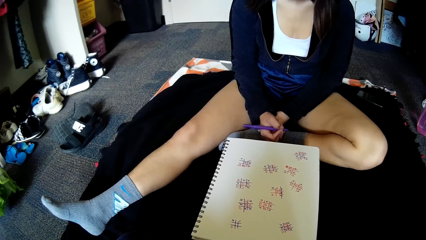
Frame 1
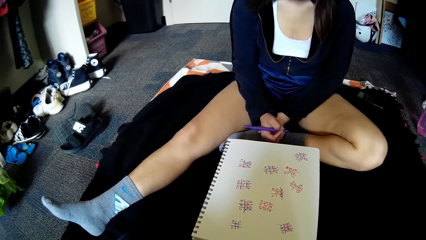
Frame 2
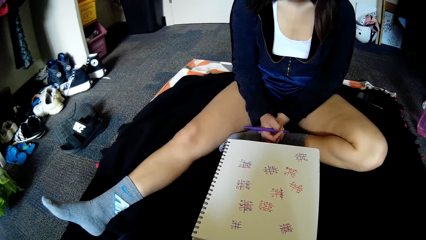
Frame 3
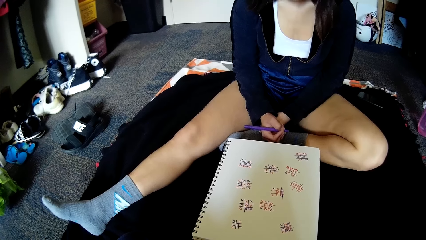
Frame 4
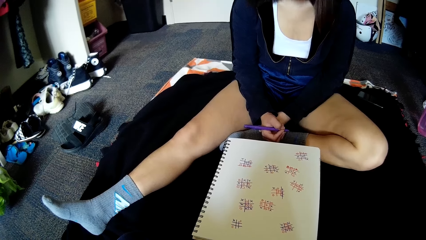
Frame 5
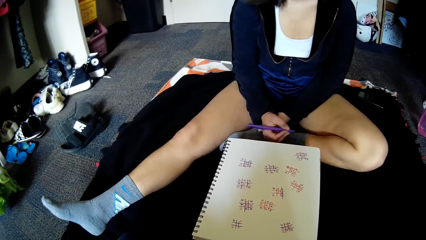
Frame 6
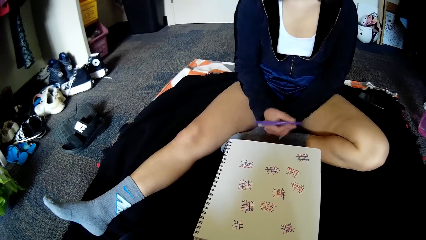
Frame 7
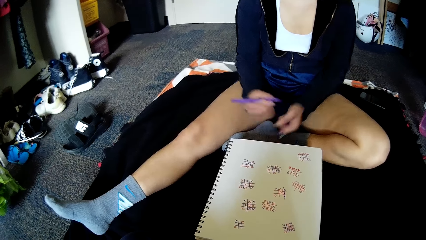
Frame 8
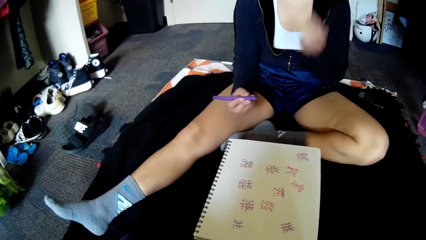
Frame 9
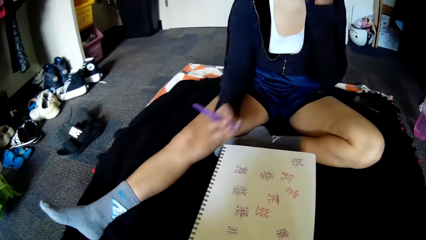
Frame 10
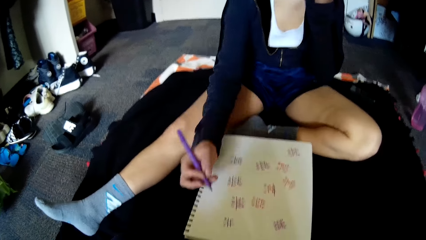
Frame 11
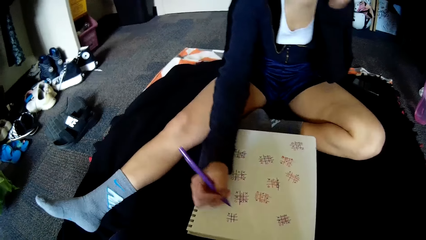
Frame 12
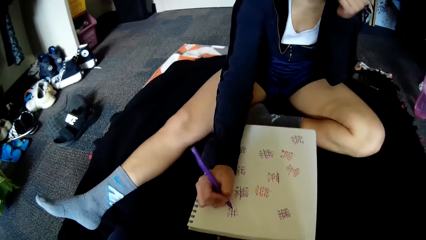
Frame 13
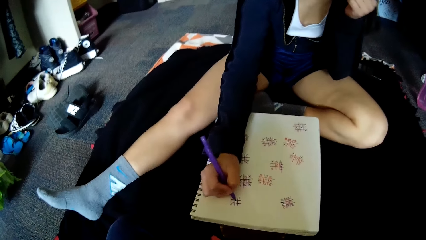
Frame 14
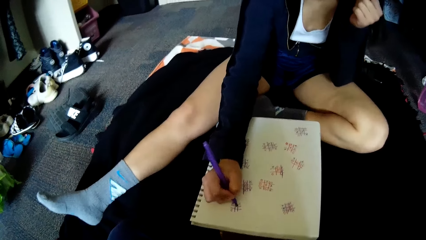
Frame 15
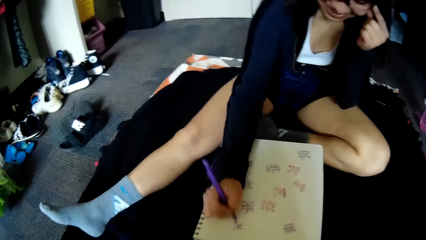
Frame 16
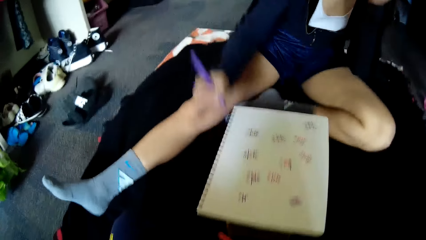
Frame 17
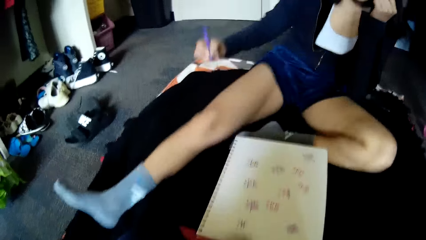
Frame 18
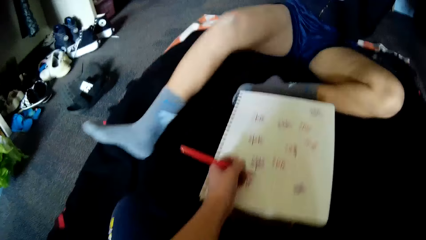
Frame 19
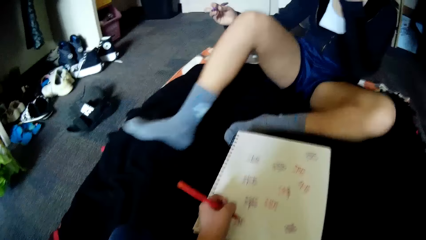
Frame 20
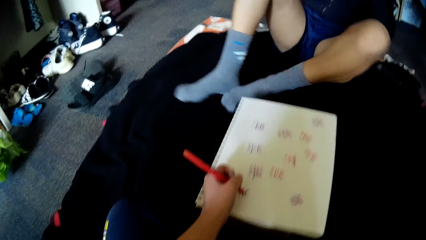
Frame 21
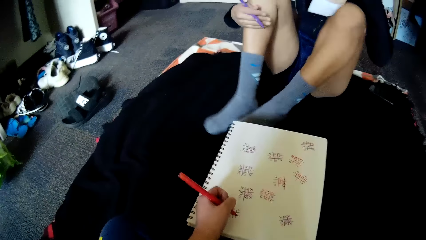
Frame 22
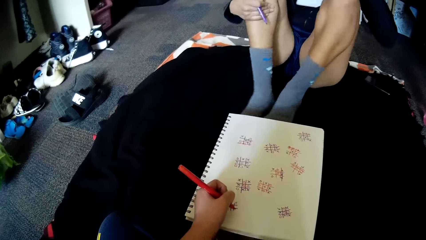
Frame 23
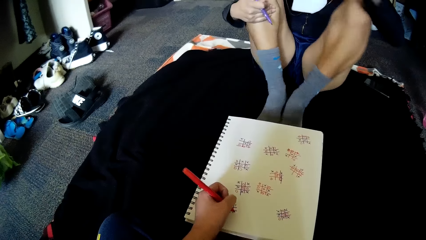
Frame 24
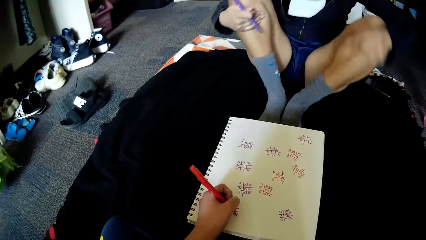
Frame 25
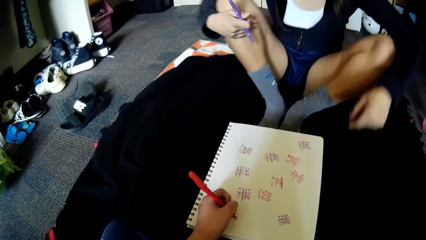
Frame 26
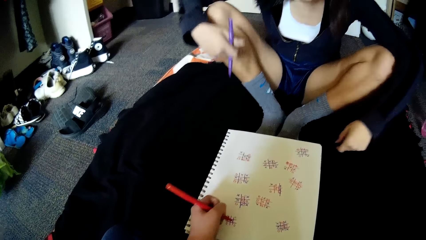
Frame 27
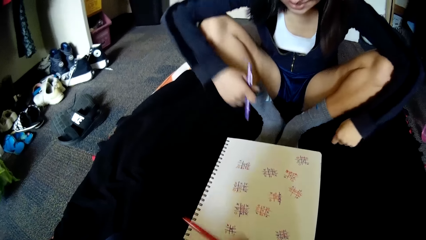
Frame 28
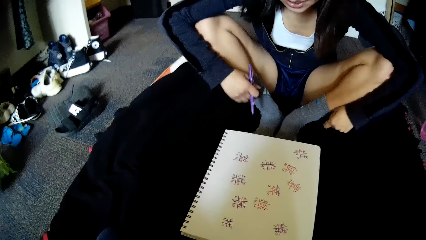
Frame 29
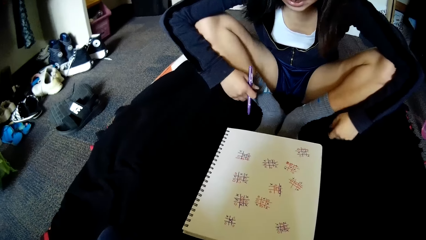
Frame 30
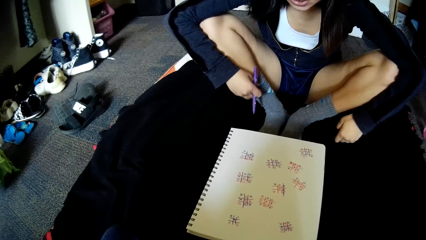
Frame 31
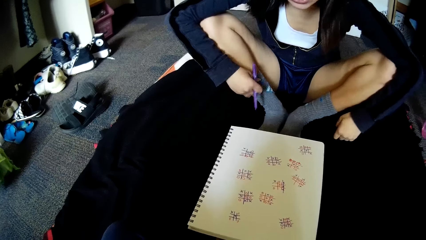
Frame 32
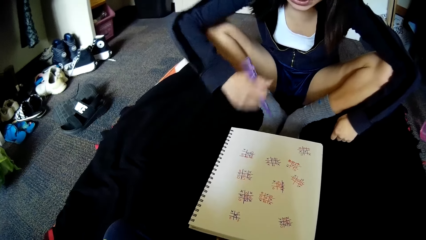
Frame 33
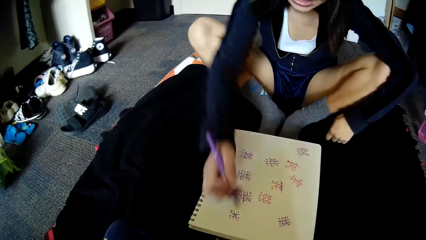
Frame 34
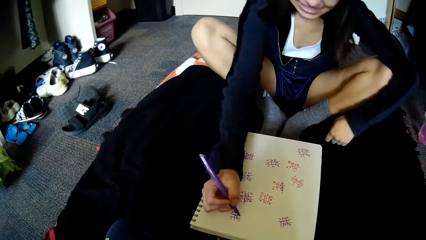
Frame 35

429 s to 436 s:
The camera wearer converses with the woman. The woman adjusts her glasses, writes in the grid of squares on the paper with the purple pen in her right hand and adjusts her sitting position on the floor. The camera wearer writes in the grid of squares on the paper with the red pen in her left hand.

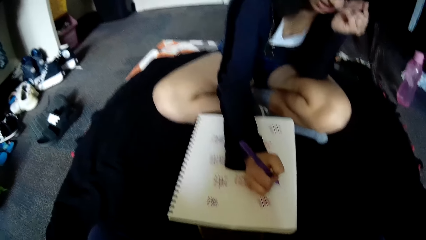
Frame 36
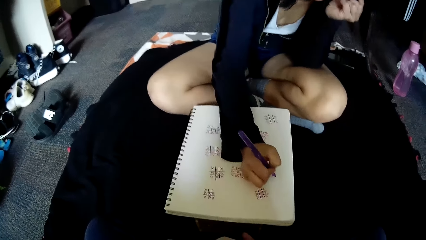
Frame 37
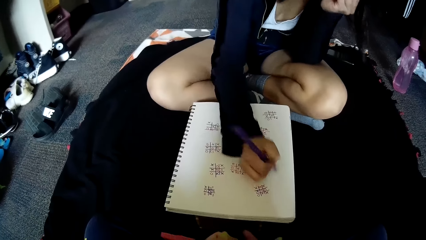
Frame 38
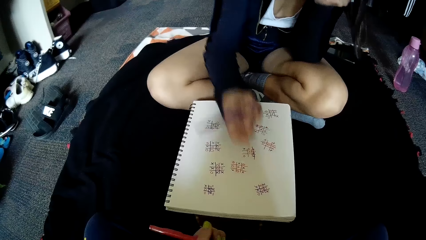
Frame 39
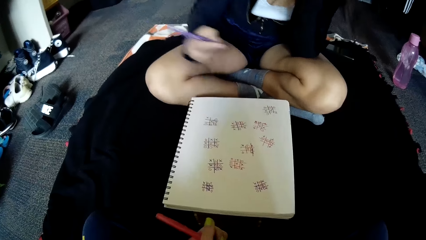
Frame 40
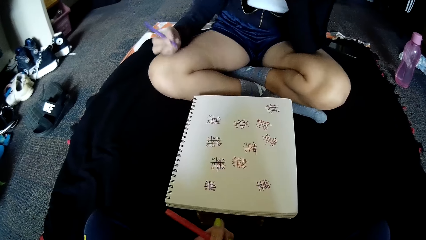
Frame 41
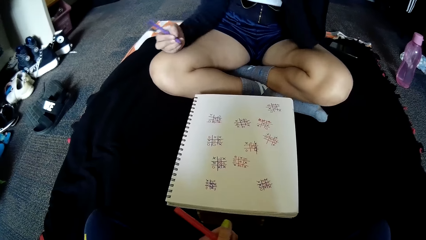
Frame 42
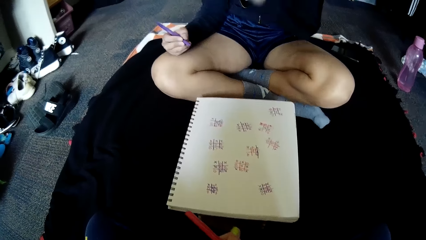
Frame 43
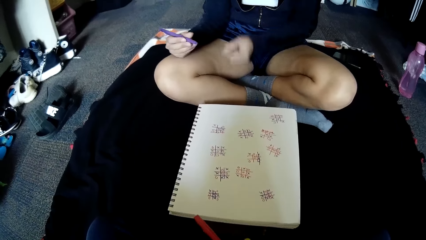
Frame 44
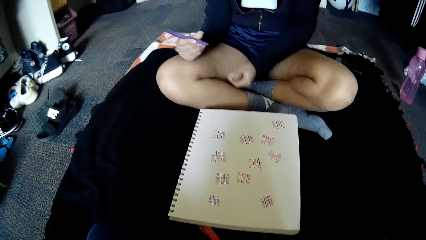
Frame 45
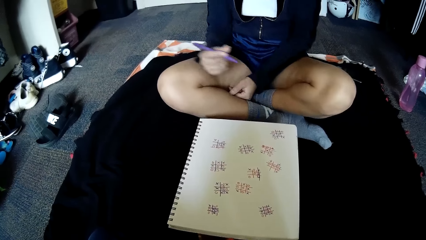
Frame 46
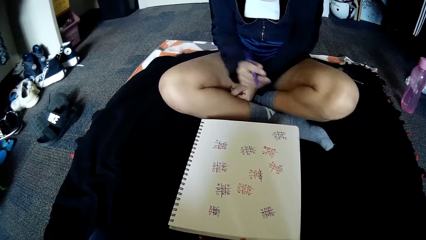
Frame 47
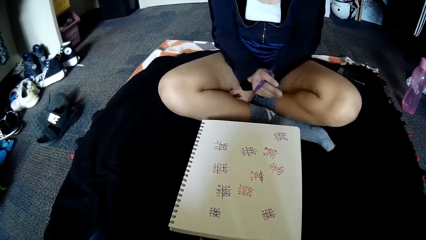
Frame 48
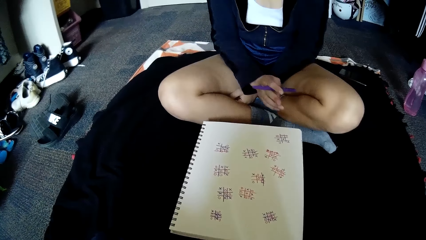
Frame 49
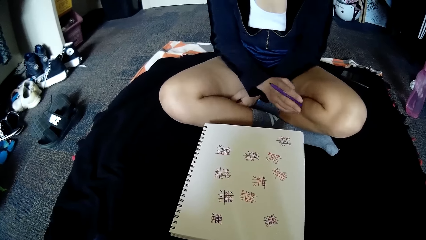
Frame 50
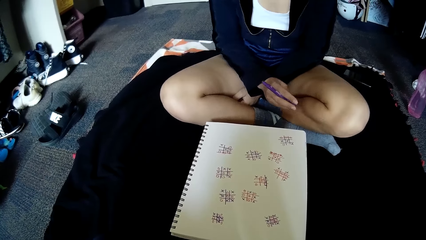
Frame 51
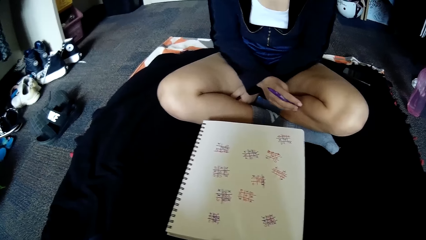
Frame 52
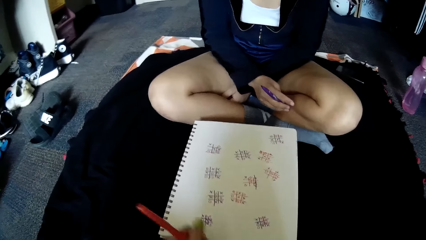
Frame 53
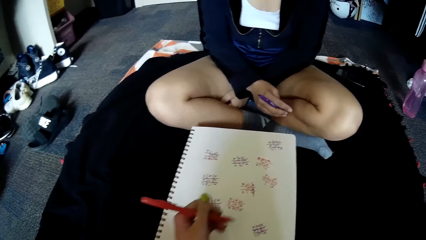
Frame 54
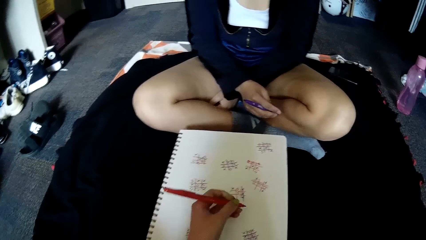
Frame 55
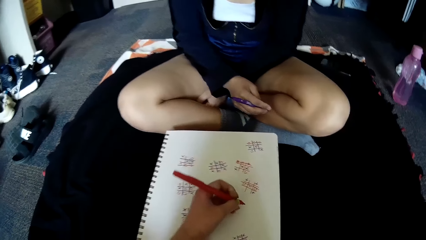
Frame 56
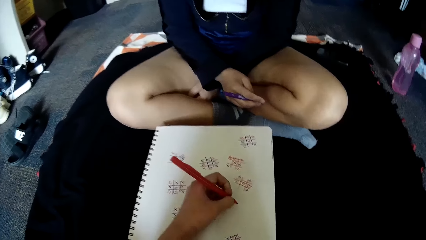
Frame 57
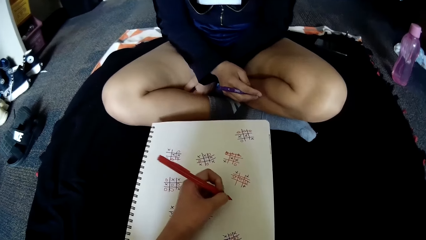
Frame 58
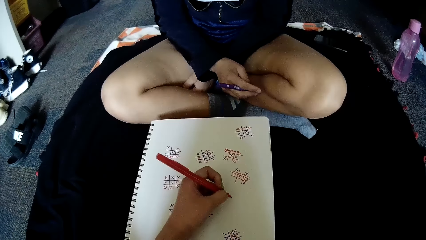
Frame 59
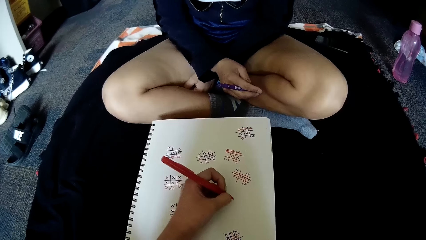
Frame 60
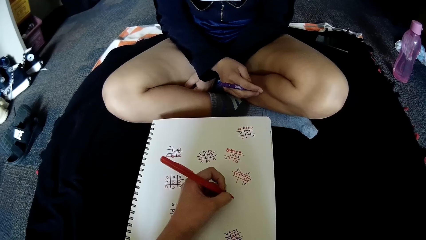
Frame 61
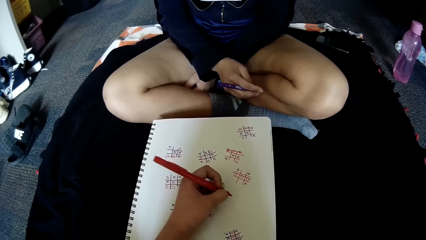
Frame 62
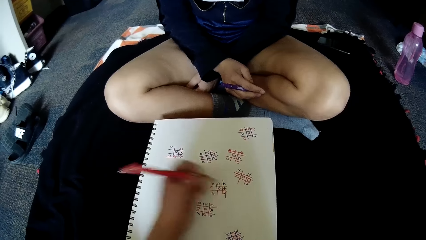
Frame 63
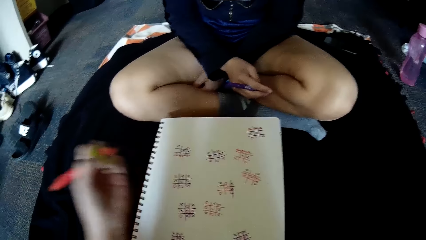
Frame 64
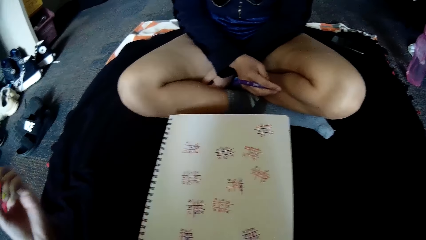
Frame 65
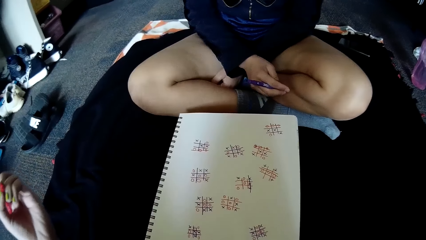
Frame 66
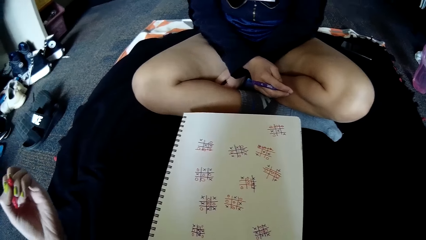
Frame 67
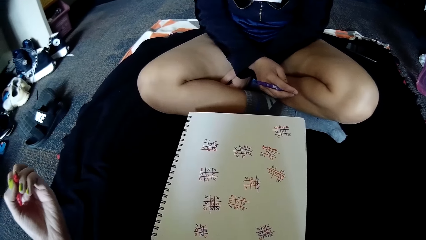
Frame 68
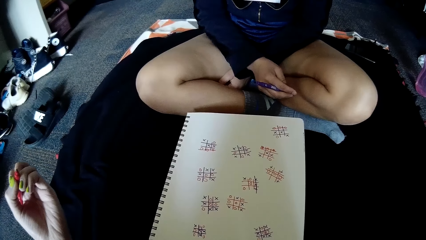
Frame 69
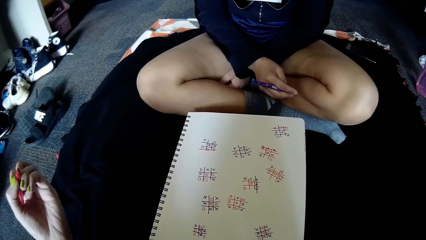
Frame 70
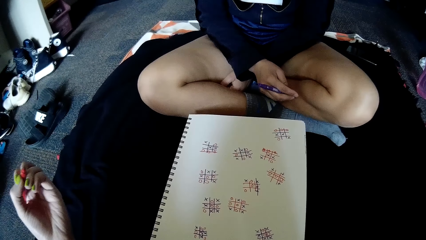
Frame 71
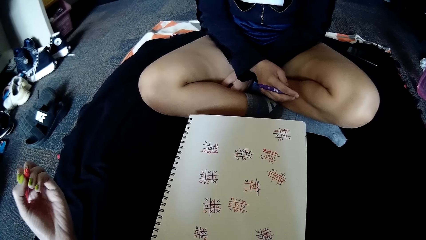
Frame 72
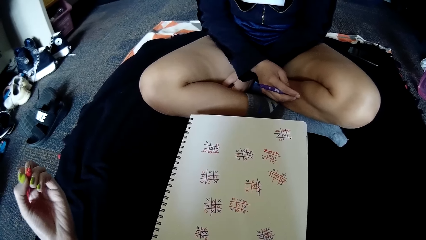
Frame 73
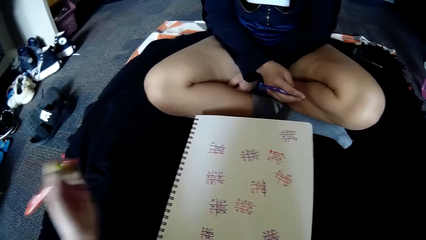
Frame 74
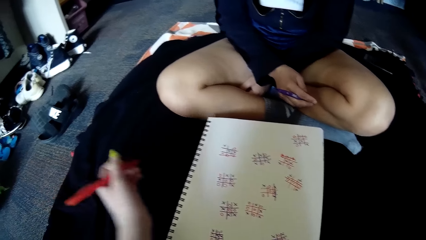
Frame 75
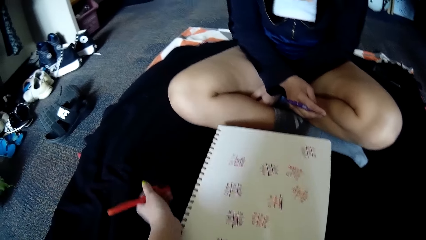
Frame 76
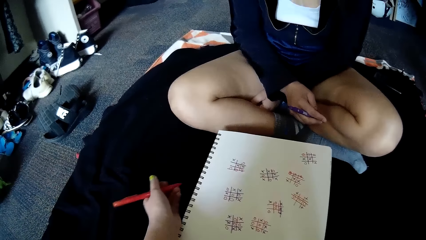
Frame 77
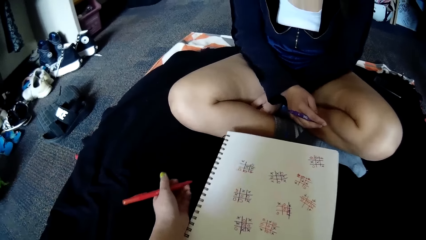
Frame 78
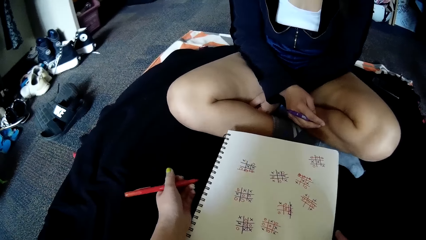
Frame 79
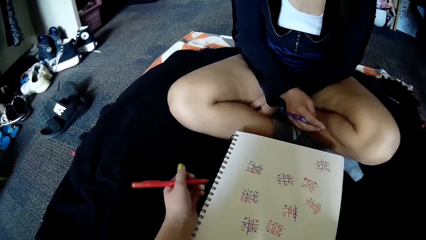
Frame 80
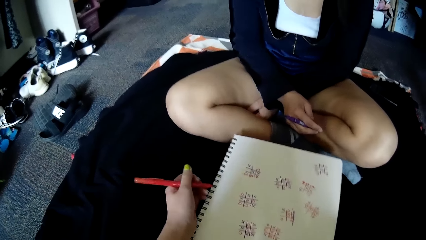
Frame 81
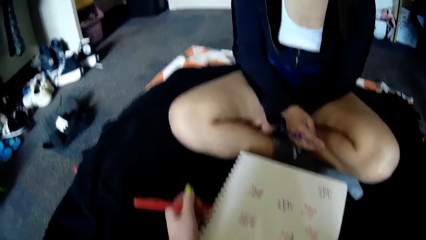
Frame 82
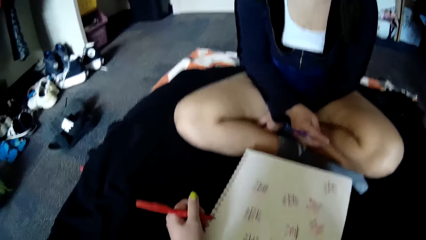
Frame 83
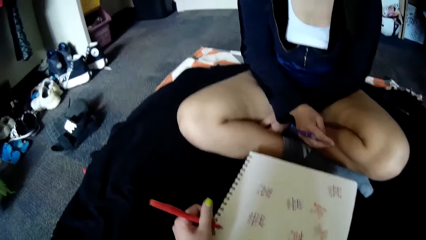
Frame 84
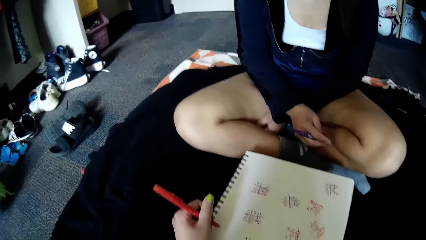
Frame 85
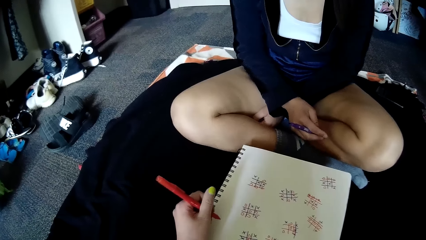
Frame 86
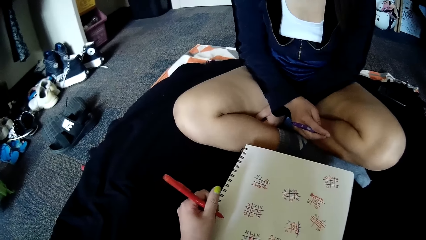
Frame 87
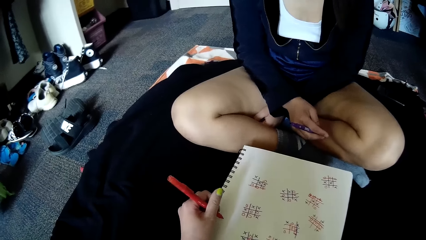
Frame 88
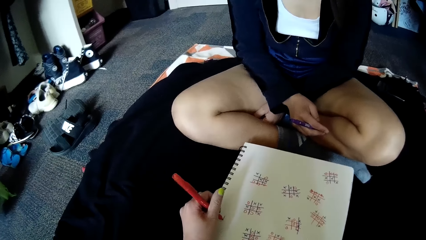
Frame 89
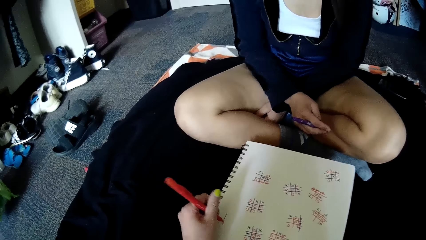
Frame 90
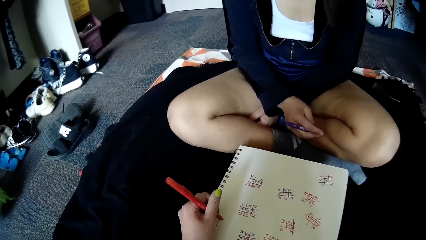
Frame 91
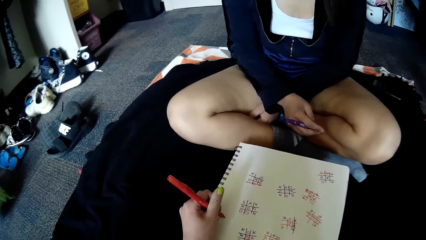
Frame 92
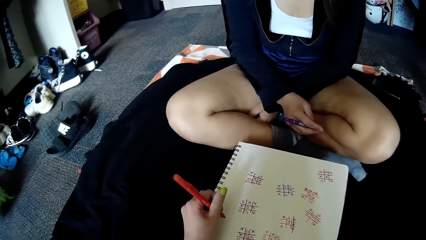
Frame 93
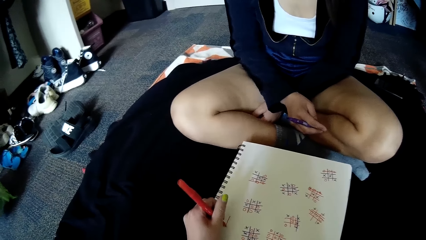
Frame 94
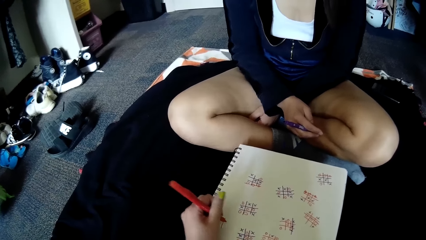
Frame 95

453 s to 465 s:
The woman places her right hand on the paper. The camera wearer places her left hand on the paper. She points at the sheet of paper with a pen. She observes the nails. She moves the paper on a bed with her left hand. She draws a grid of squares on the paper with the red pen in her left hand.
